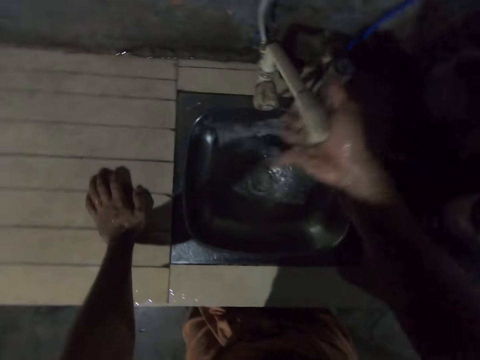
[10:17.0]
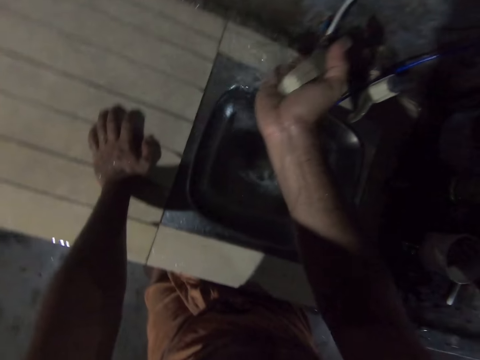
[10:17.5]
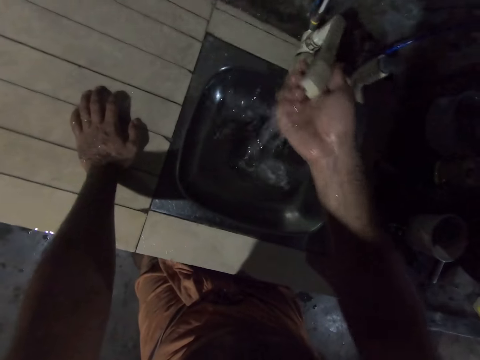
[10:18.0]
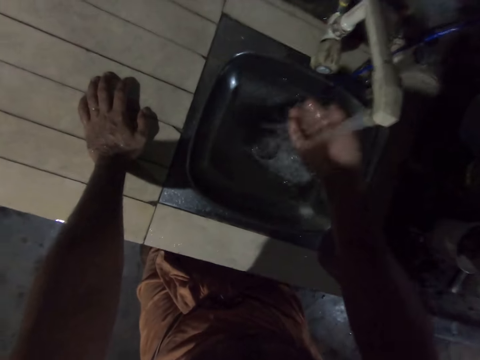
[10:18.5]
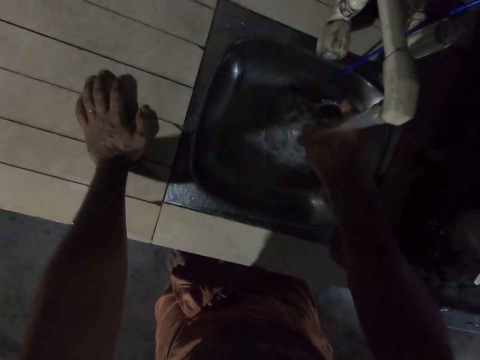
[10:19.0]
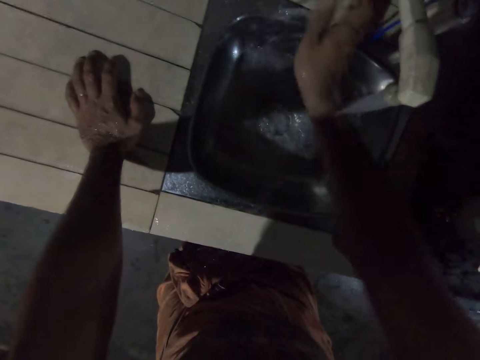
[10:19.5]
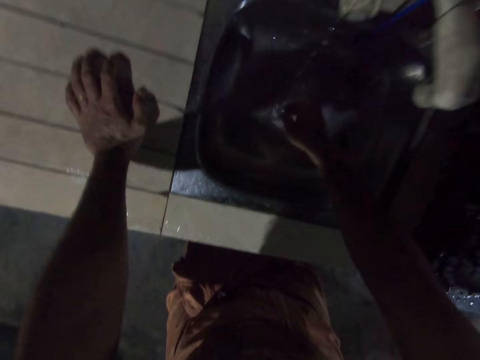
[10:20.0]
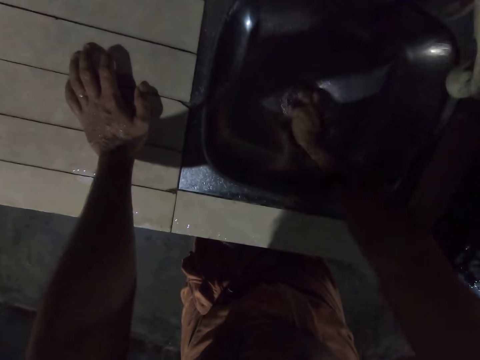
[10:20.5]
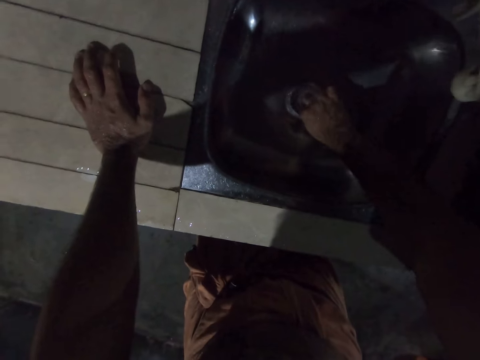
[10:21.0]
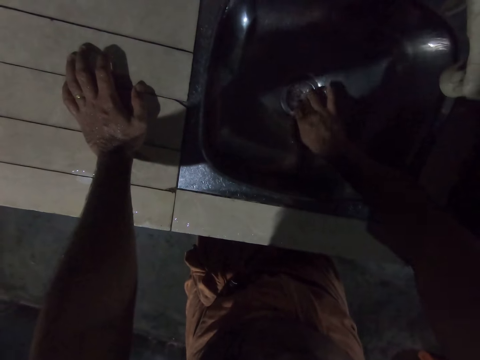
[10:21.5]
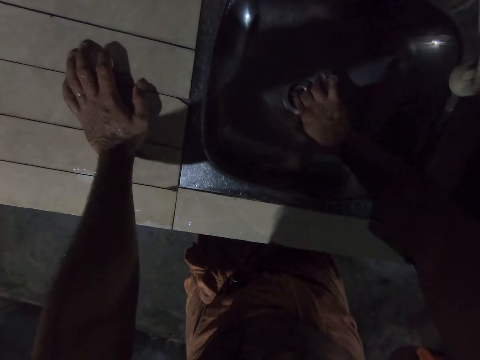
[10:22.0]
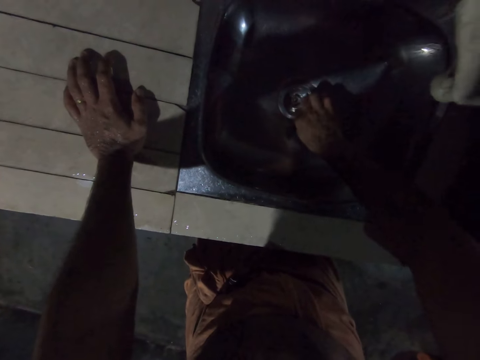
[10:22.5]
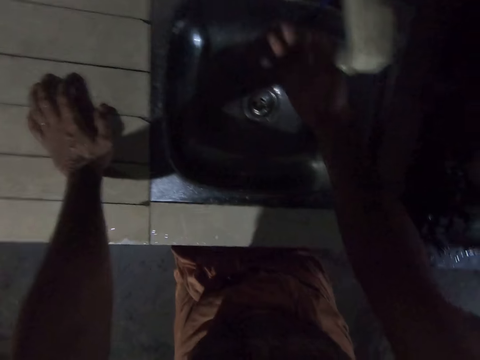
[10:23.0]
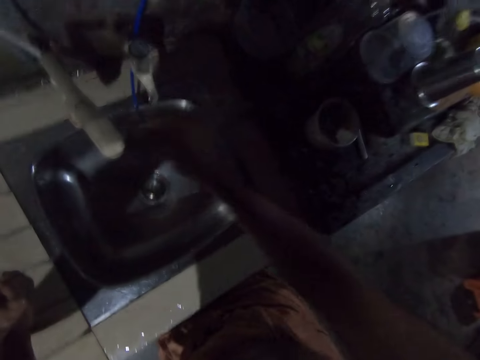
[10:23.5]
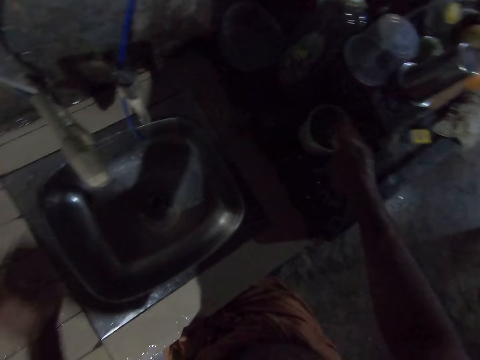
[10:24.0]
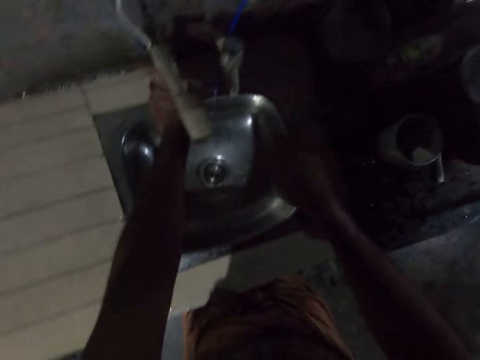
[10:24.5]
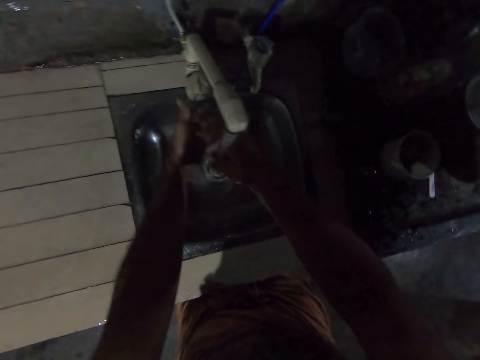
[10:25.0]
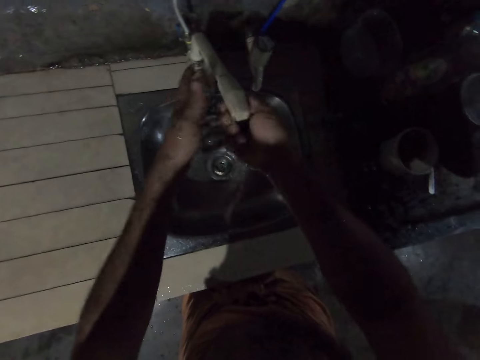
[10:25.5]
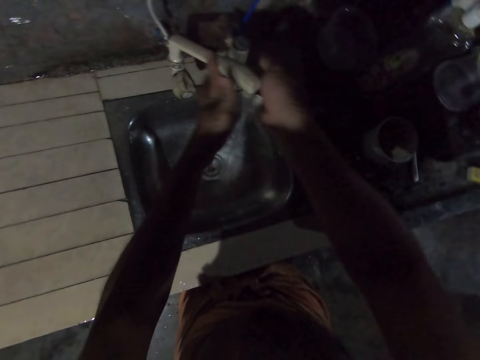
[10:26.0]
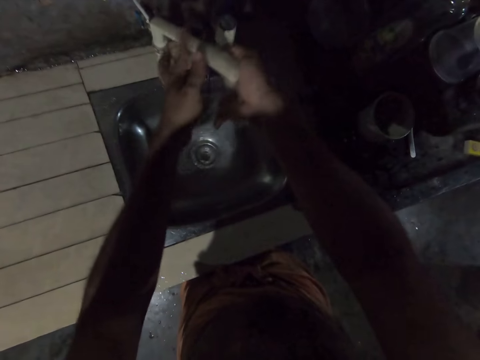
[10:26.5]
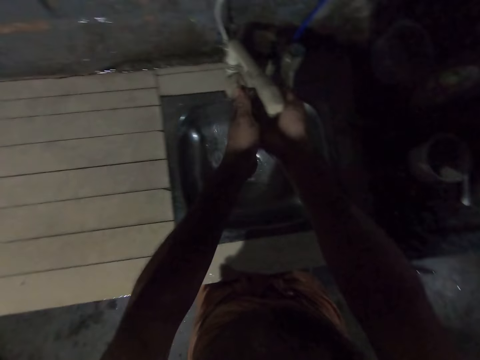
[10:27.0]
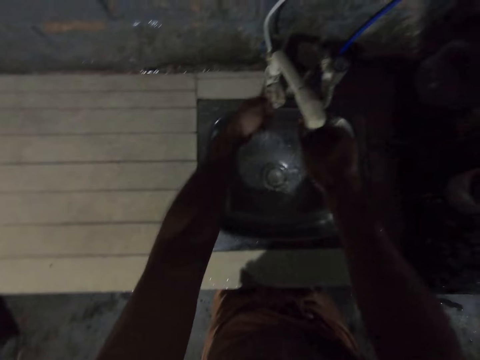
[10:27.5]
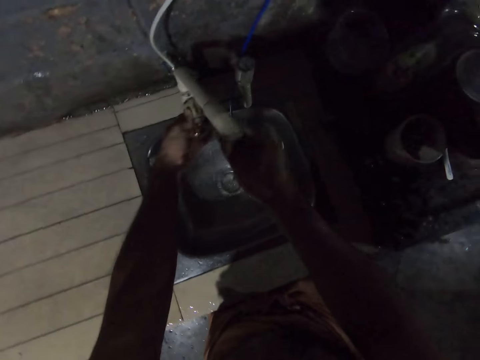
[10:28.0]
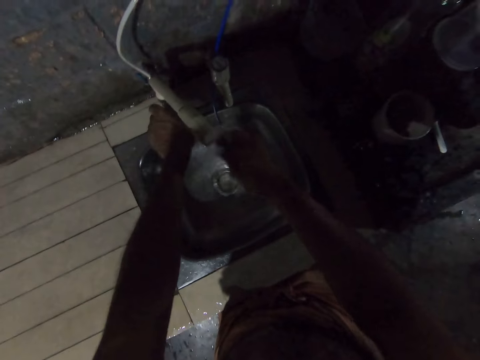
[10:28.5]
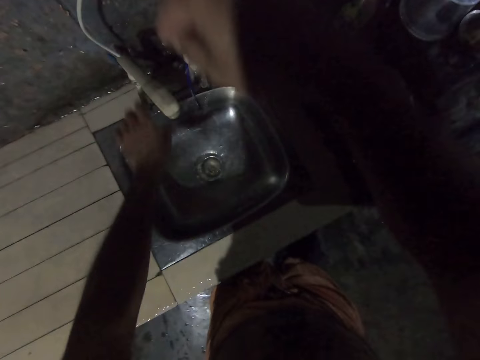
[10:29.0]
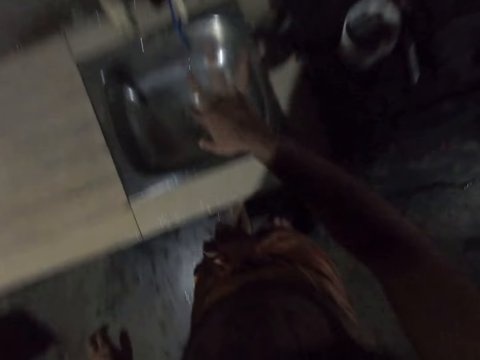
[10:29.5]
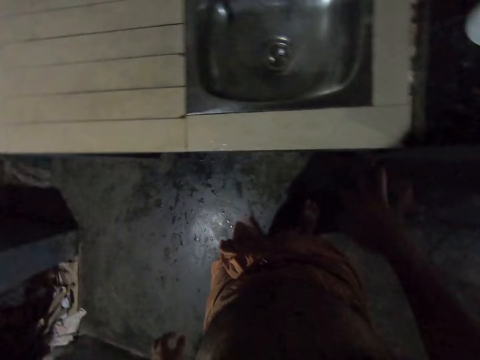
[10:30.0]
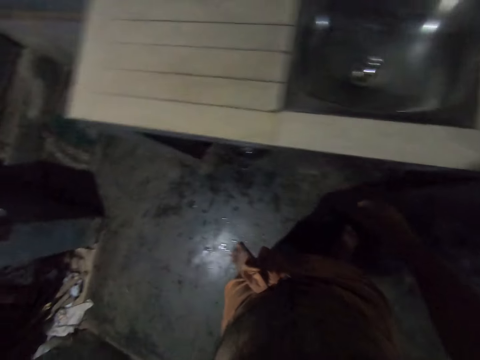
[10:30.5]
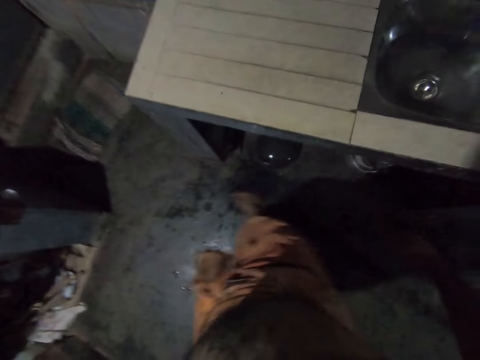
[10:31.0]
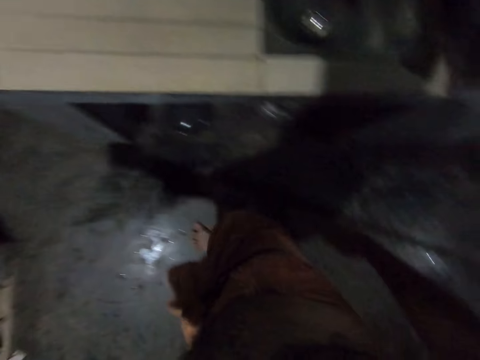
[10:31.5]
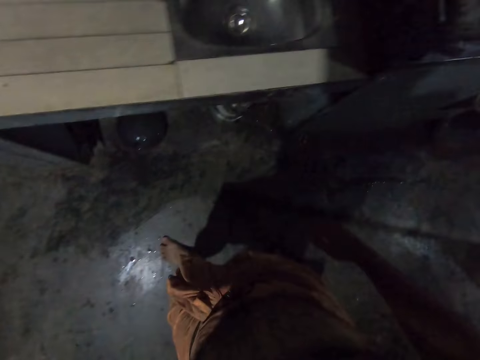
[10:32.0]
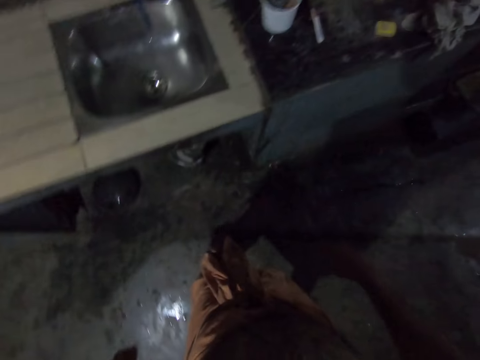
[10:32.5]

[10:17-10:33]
The camera wearer rinses their hand. They move the tap. They reposition the faucet again. They rinse the hand, turn off the tap, touch the sink and move the hand. They shake the hand. They turn on the tap, rinse the hands, move the faucet and move the tap. They turn off the tap, shake the hand, move the right leg and wipe the floor.

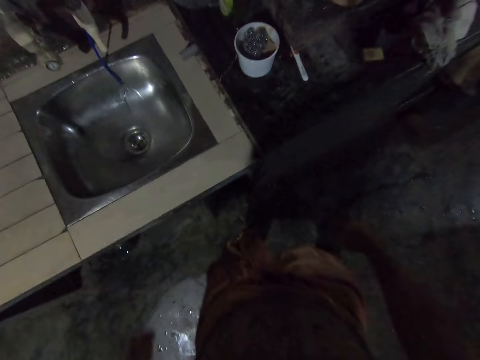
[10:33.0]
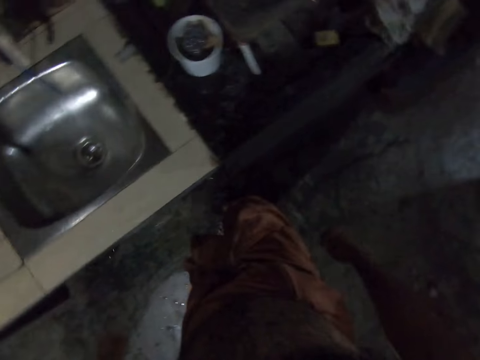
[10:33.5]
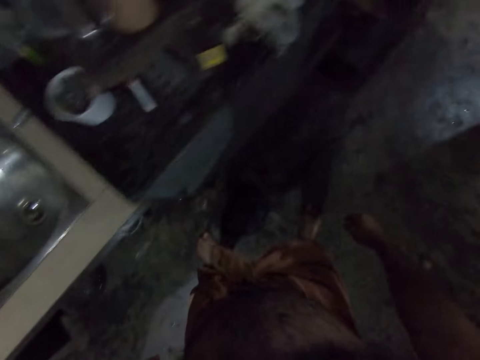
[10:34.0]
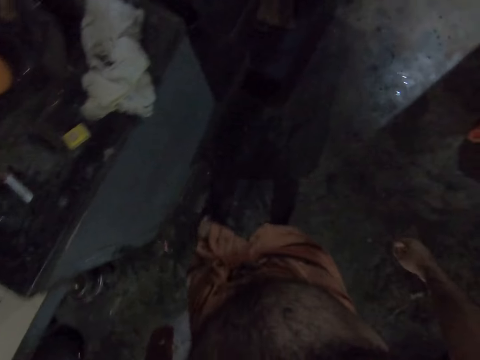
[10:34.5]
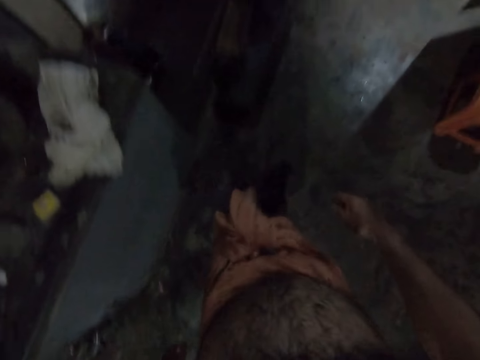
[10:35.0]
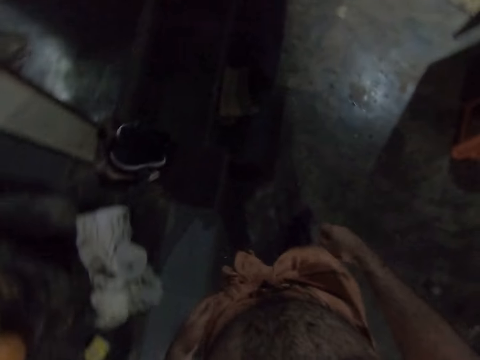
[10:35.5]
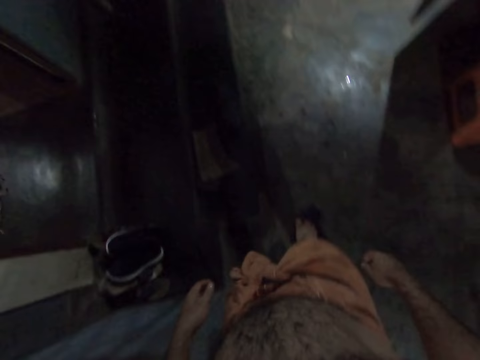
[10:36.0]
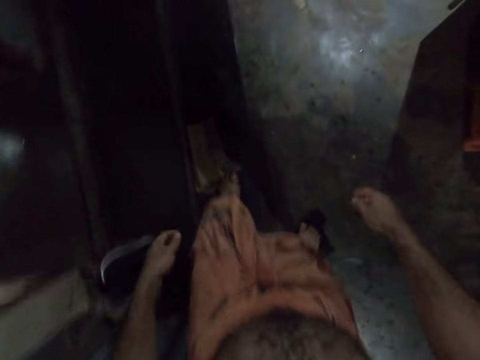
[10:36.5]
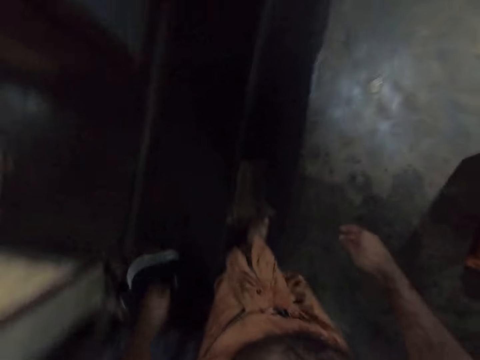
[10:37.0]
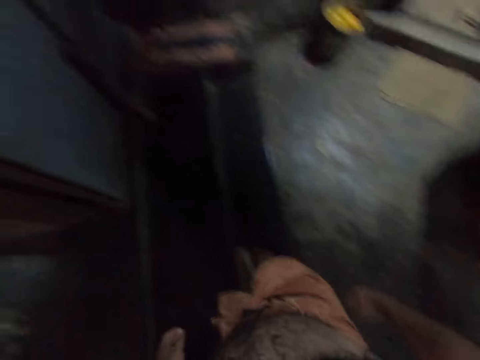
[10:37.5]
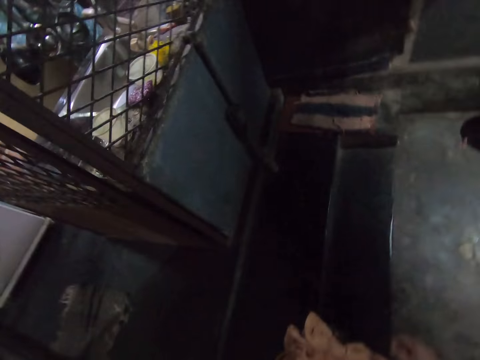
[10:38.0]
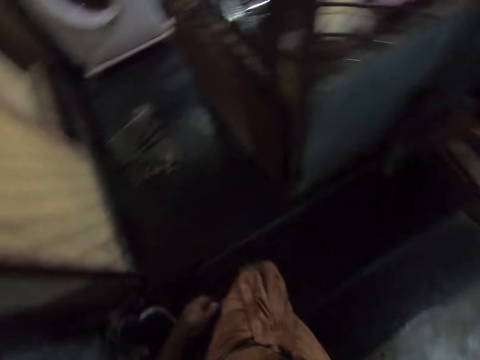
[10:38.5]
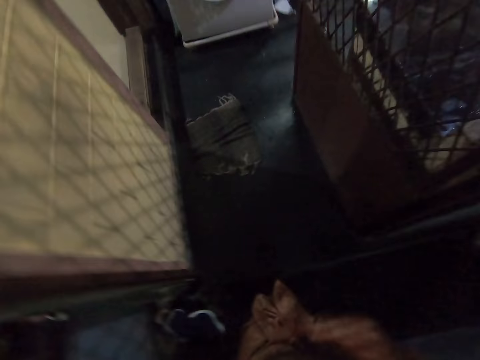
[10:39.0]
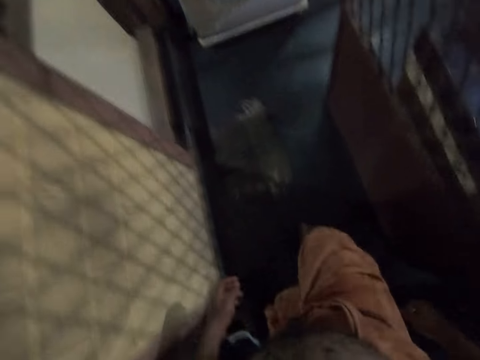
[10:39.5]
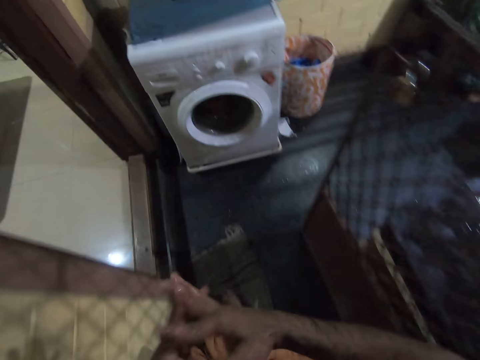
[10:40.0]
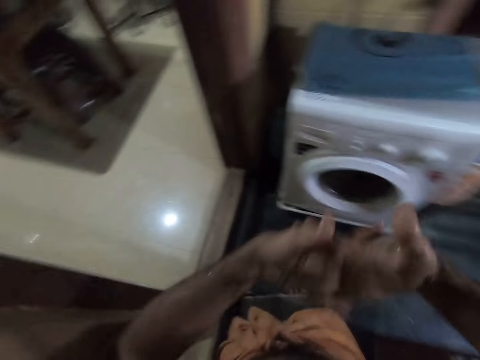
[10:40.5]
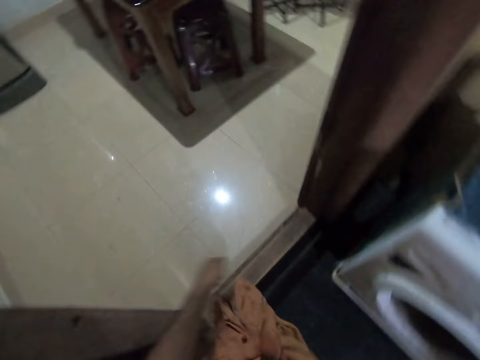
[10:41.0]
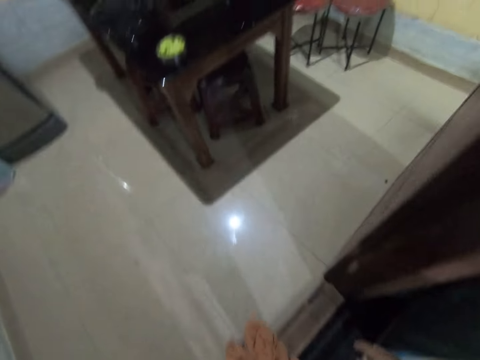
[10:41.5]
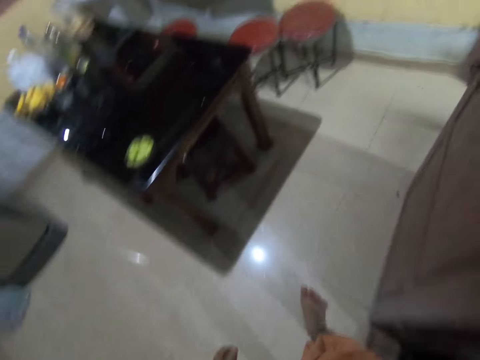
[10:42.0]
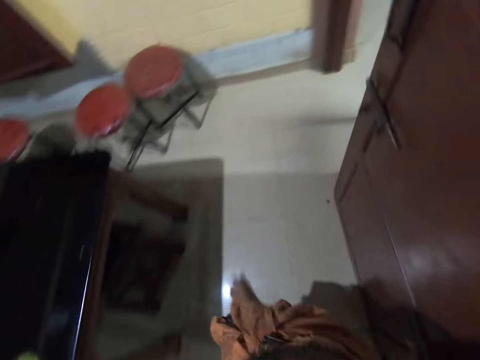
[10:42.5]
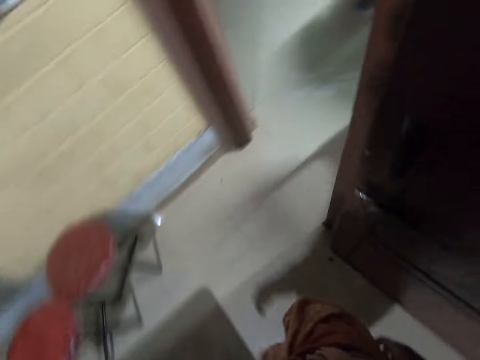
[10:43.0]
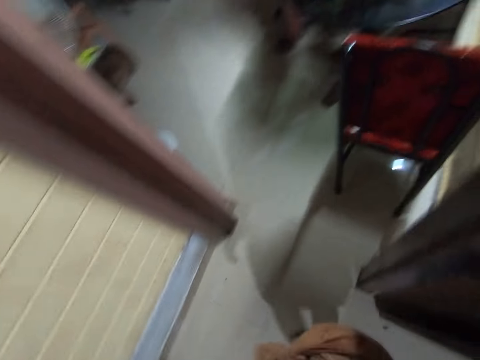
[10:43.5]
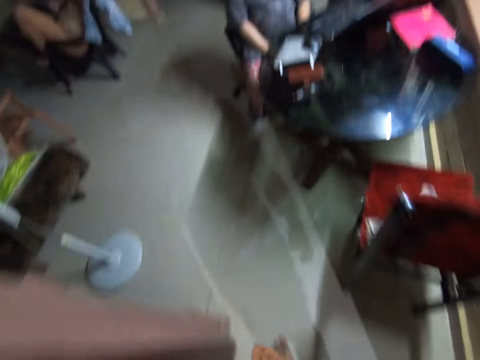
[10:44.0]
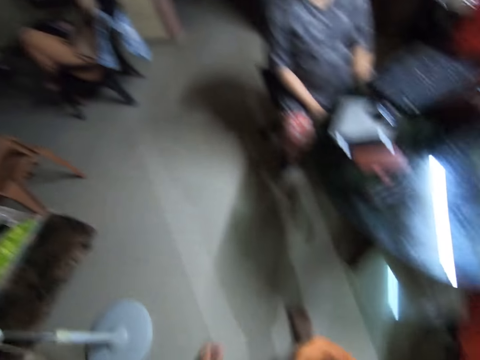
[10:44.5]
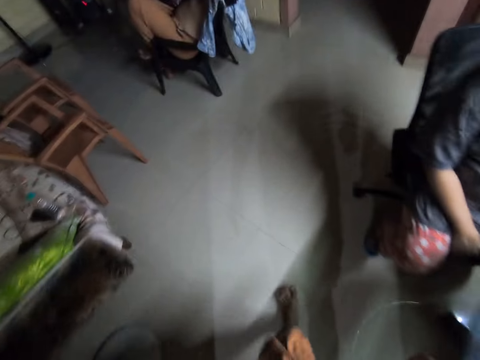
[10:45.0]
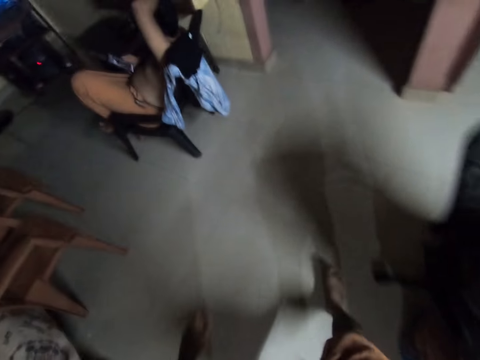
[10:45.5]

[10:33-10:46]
The camera wearer walks around. They wipe the floor. They wipe the floor again. They move around, press the hands and adjust the cloth.
